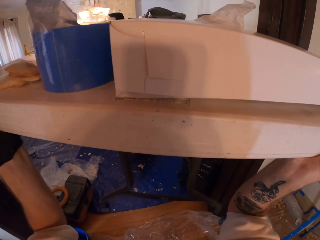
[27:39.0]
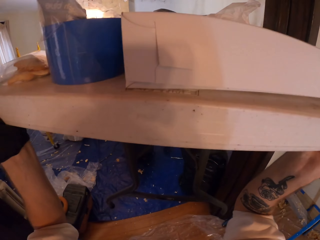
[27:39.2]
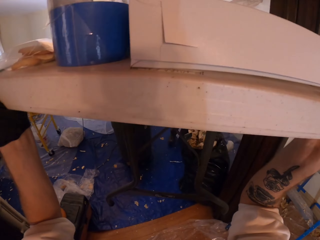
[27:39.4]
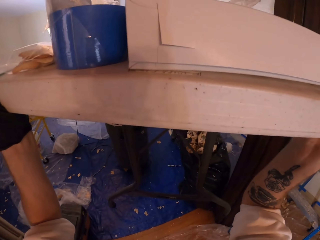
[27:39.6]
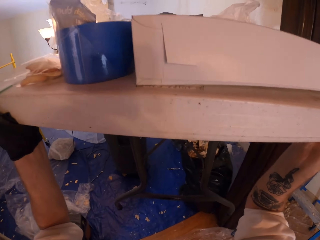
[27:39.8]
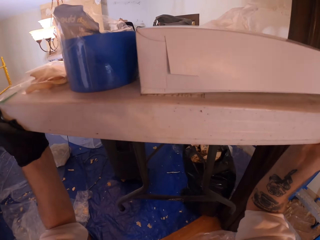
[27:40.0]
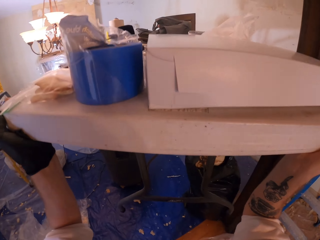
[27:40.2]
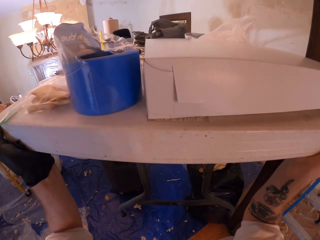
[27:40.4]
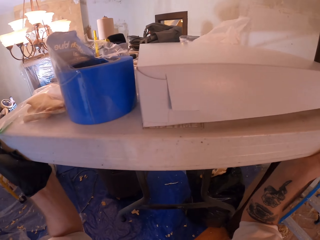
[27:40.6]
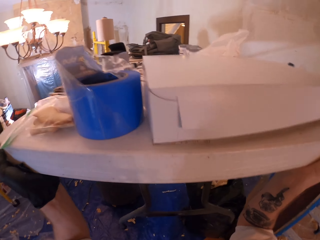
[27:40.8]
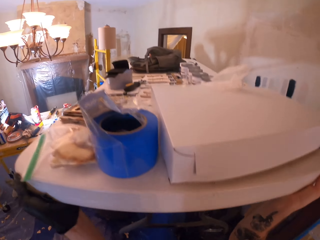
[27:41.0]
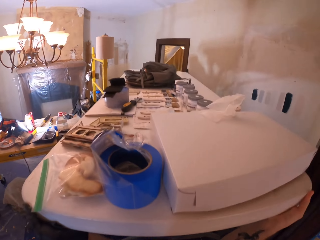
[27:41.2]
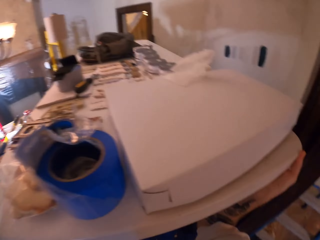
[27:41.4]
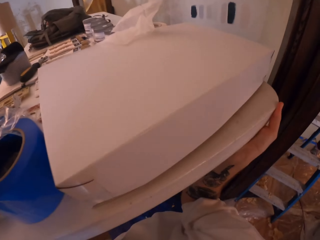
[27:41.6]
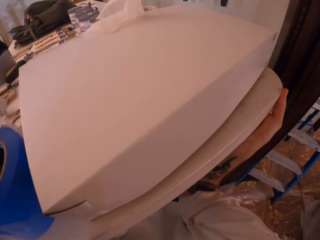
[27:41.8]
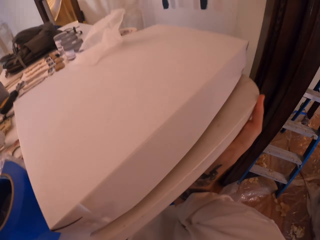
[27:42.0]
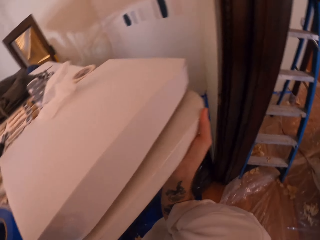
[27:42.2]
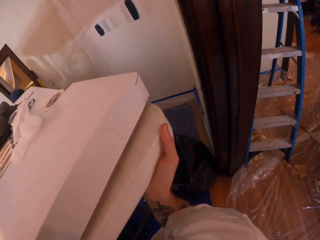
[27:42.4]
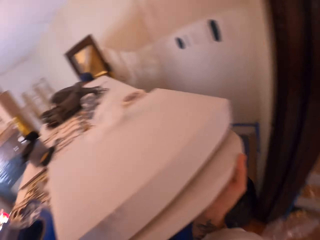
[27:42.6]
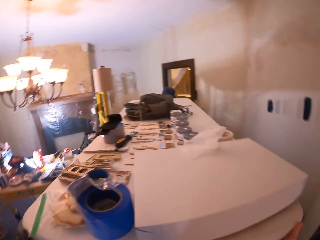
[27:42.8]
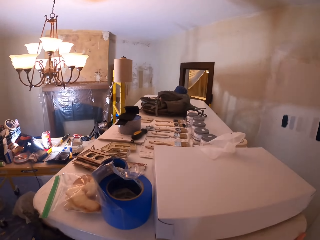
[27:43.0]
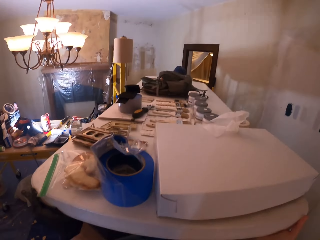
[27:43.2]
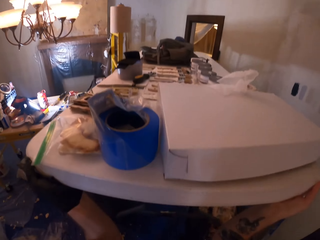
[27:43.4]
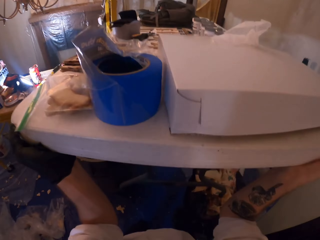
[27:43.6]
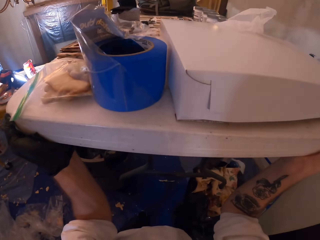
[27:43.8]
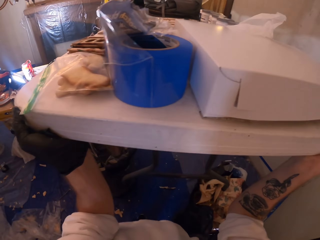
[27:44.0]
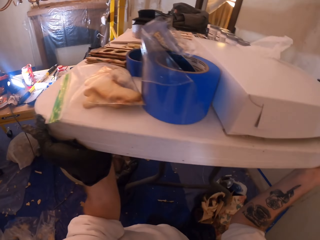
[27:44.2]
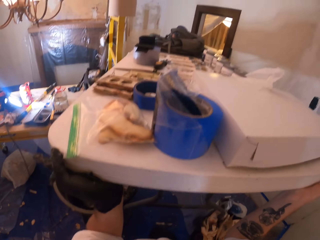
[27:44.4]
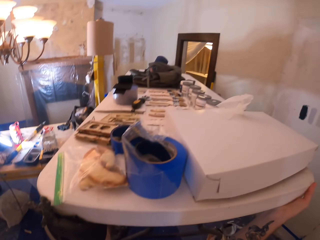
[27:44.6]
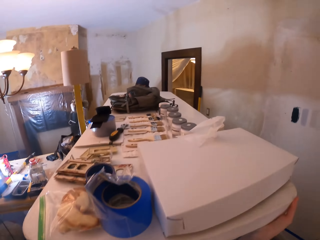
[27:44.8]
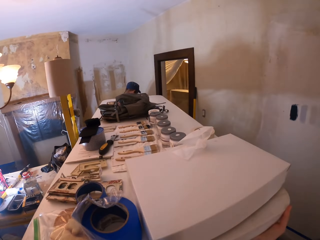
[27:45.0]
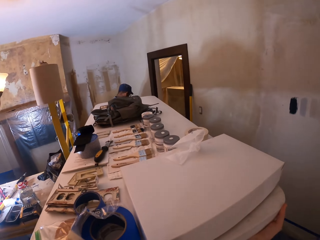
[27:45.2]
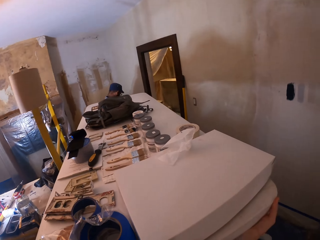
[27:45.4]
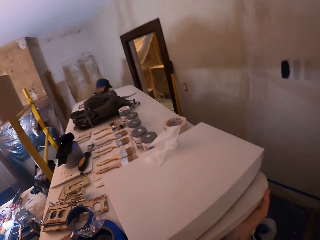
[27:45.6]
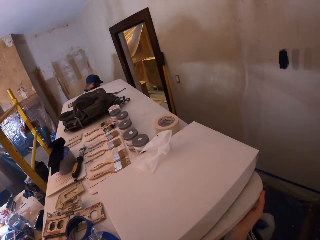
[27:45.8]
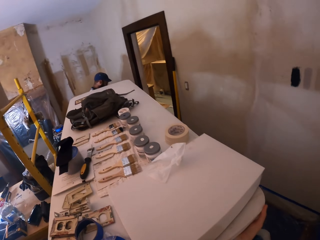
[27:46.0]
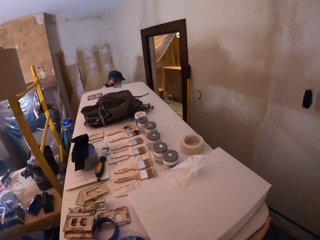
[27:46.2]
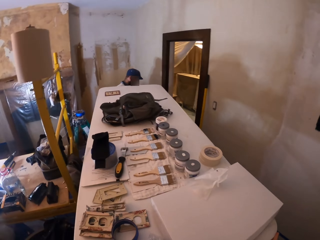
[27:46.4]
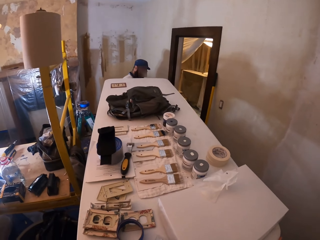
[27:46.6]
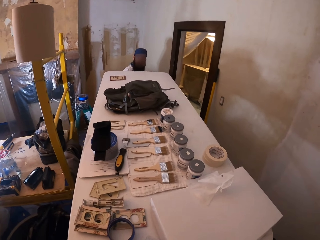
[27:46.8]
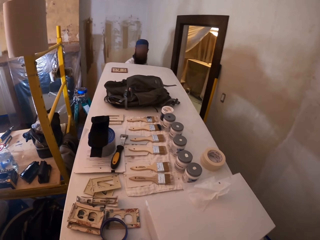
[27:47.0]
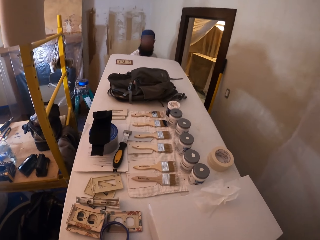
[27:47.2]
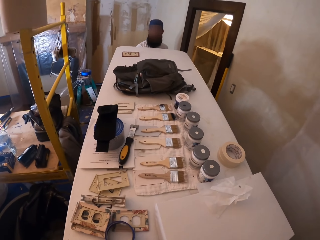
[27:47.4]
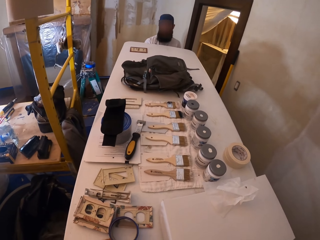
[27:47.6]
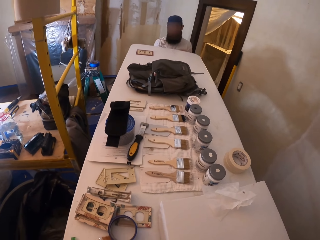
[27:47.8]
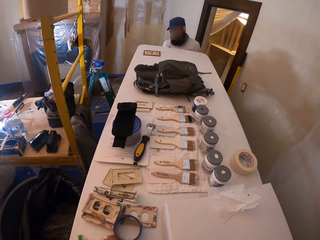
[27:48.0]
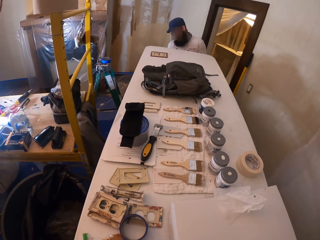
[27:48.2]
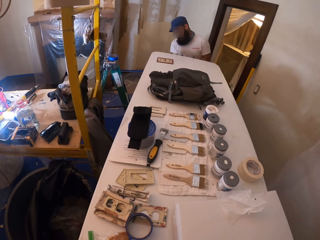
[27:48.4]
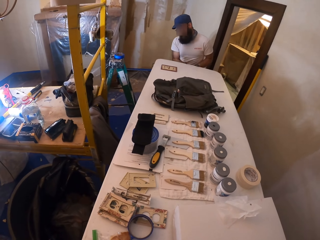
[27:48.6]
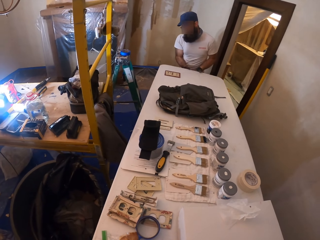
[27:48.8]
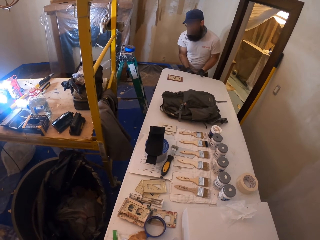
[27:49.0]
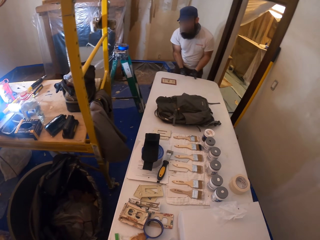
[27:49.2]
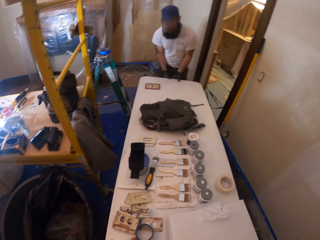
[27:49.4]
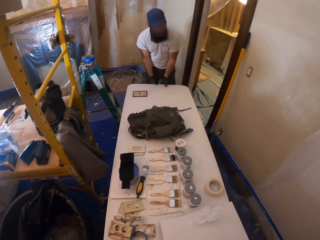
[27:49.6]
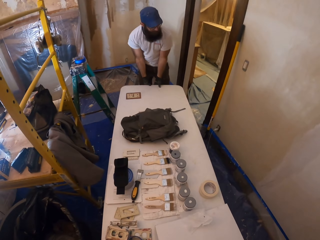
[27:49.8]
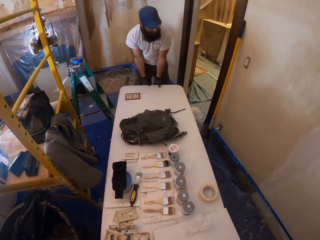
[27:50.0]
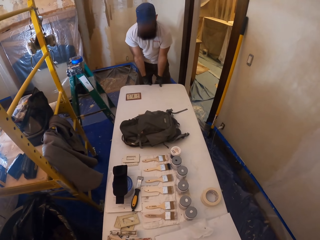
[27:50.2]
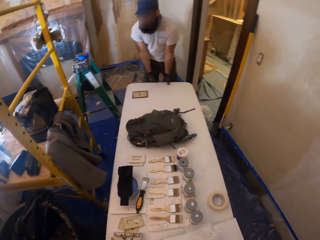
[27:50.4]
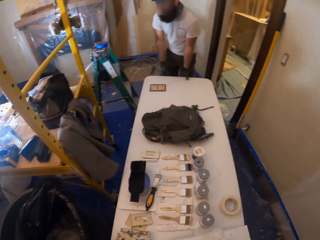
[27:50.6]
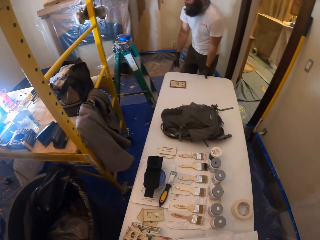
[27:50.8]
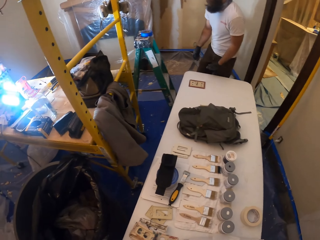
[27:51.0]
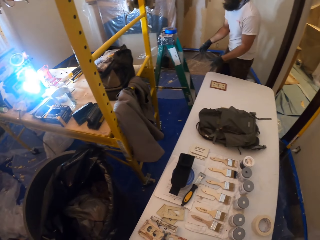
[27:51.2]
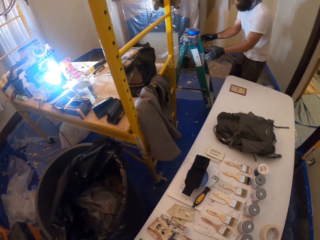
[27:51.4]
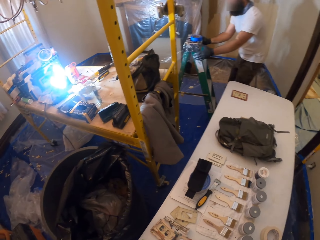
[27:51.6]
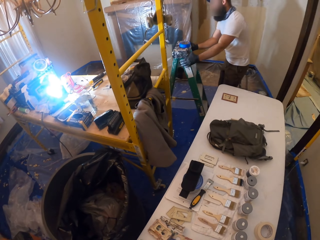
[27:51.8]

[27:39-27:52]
A person holds the table. The camera wearer and the person put the table on the floor.

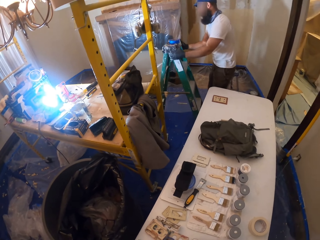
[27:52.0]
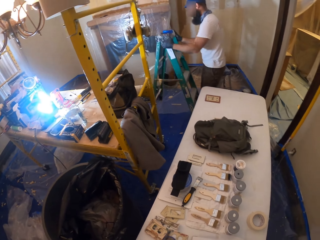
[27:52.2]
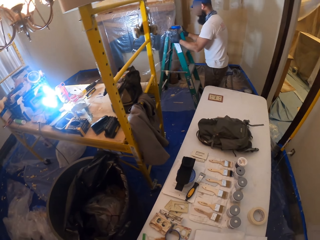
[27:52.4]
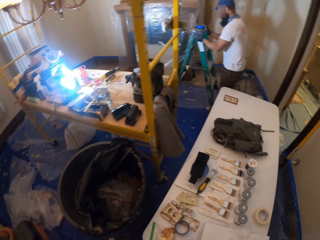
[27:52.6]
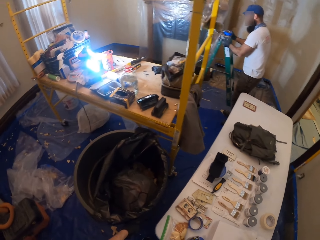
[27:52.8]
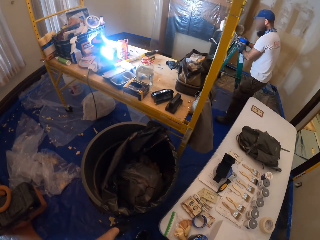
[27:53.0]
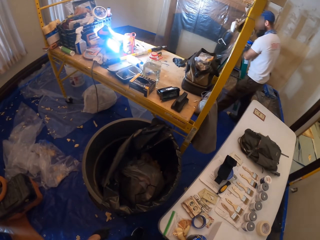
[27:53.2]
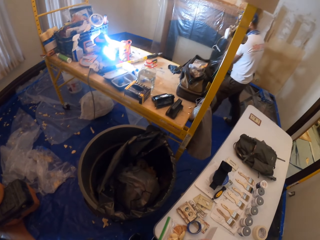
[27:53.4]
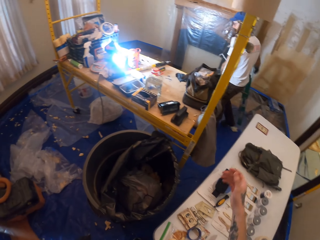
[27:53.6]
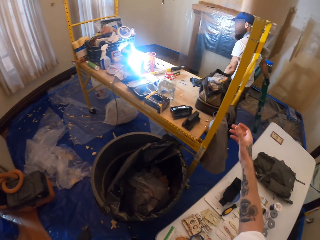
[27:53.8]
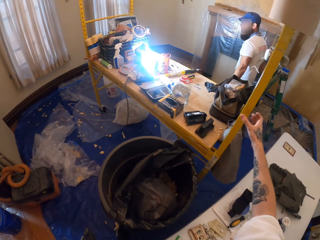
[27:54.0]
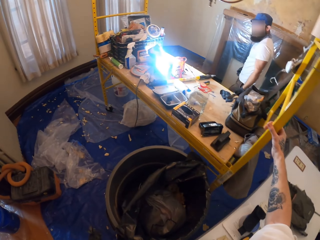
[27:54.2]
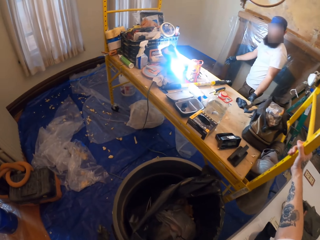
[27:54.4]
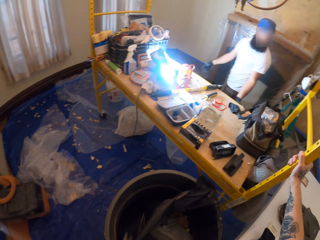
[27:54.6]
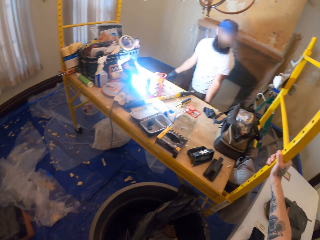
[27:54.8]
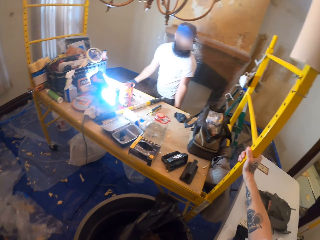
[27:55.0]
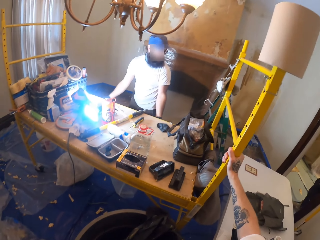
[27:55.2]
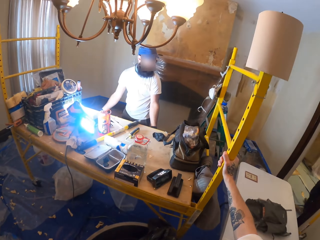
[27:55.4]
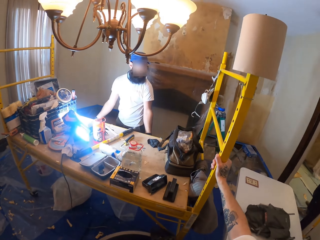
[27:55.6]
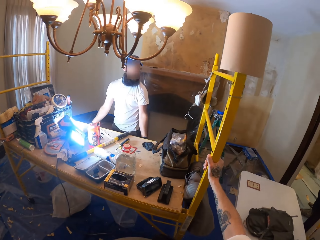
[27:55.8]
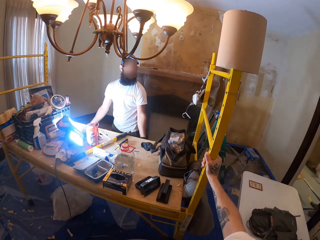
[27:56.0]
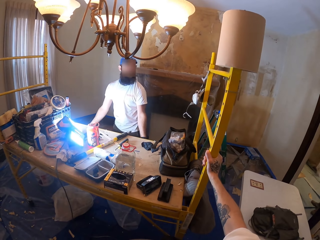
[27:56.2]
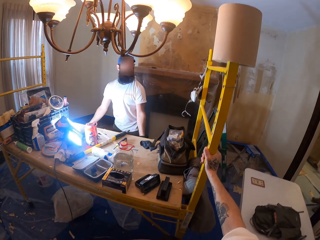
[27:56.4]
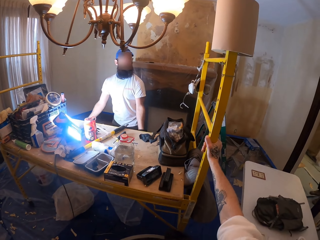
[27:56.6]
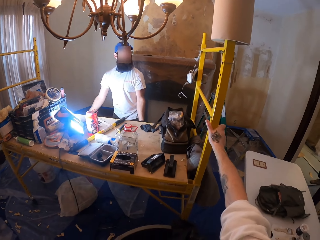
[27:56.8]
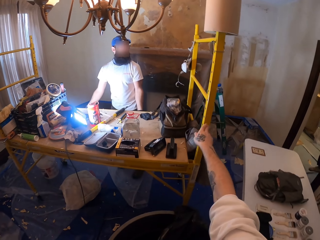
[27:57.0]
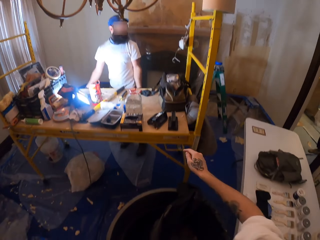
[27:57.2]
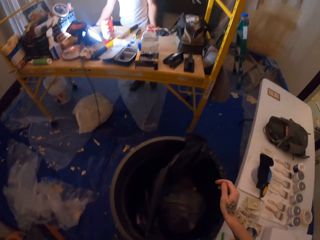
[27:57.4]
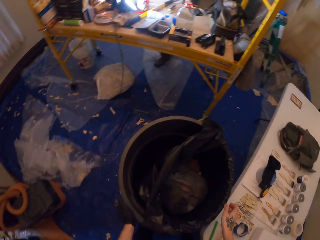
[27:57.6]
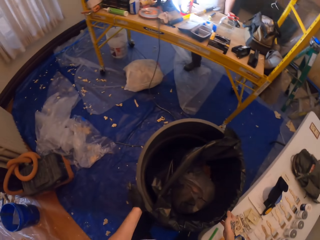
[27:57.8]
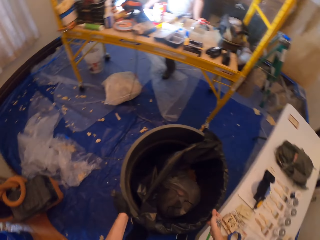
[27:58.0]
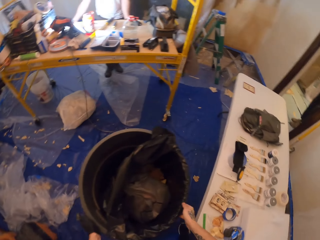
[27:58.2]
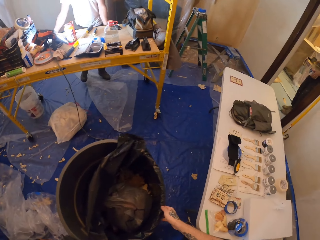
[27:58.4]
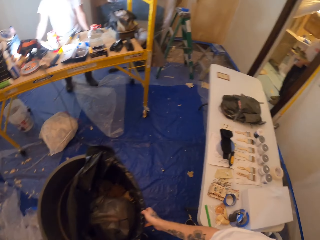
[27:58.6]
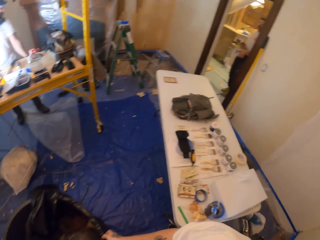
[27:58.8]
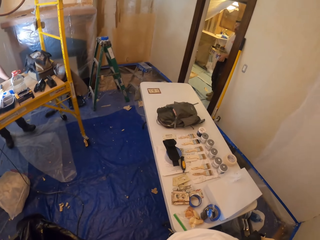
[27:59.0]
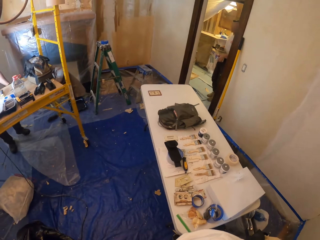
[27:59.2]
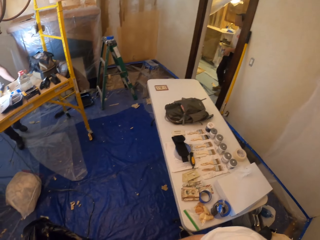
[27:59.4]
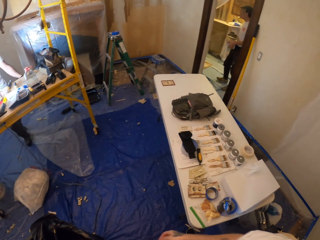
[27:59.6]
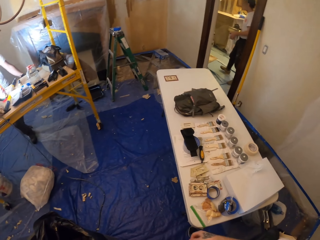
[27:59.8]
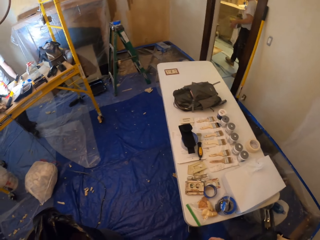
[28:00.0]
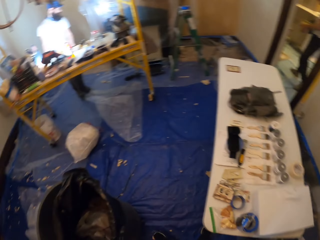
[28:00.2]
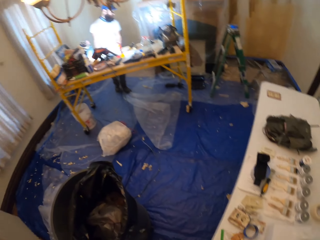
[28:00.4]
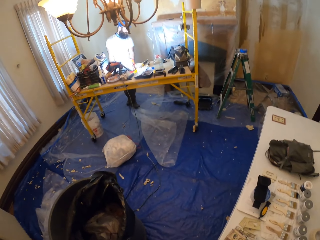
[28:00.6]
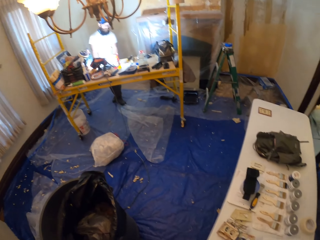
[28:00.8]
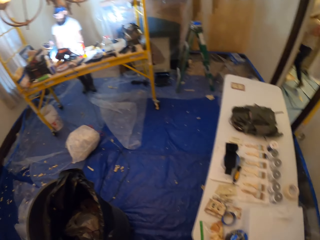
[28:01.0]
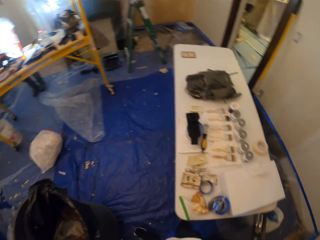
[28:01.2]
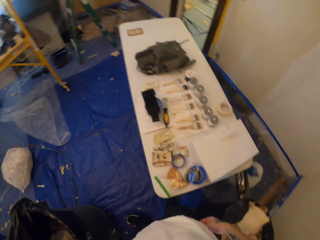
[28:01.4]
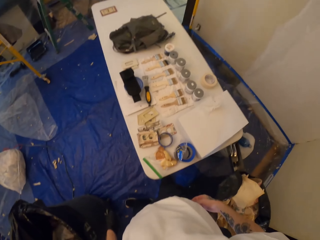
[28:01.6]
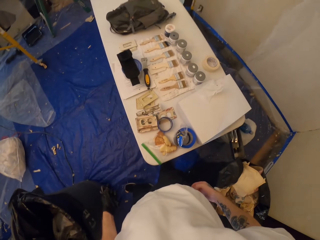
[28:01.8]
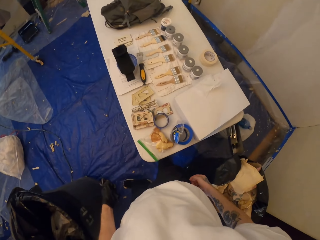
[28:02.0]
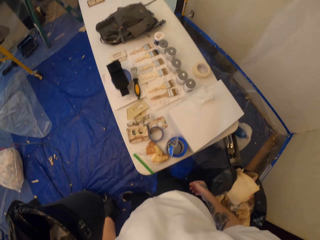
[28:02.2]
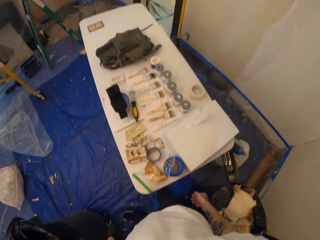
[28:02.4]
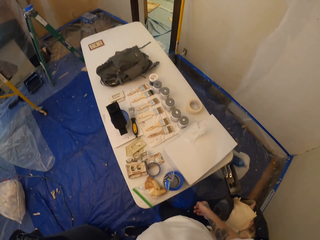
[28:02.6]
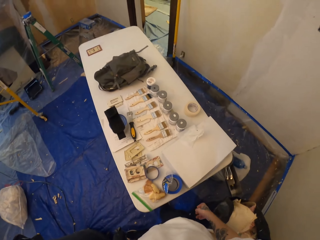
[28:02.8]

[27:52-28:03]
A person moves a ladder. The camera wearer holds on the metal bar. They move the bin. The person moves the metallic table. Another person moves along the path.
